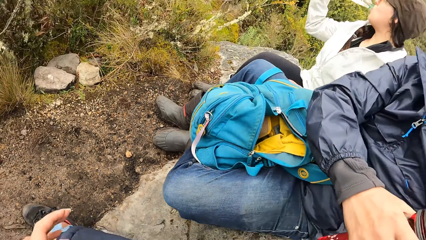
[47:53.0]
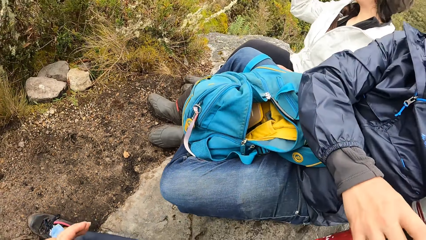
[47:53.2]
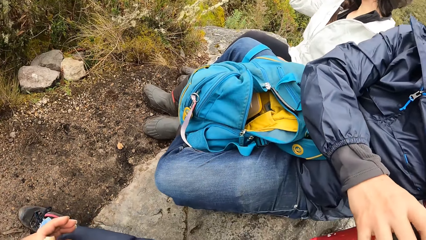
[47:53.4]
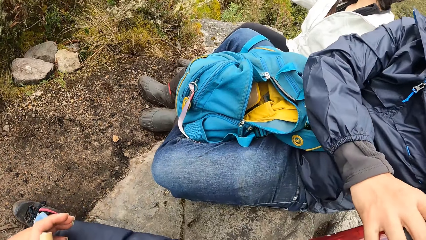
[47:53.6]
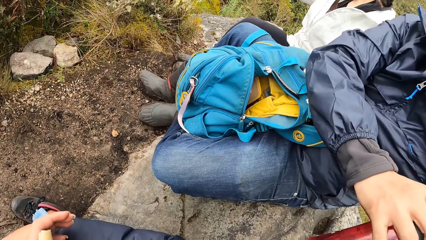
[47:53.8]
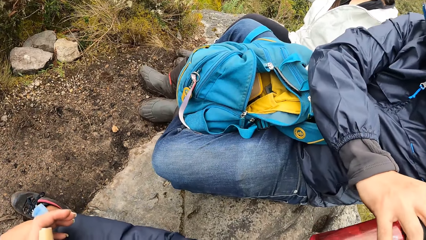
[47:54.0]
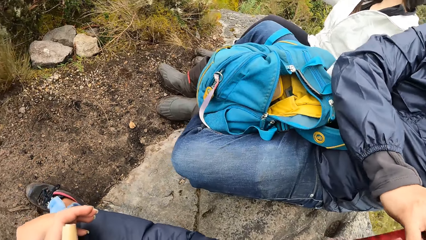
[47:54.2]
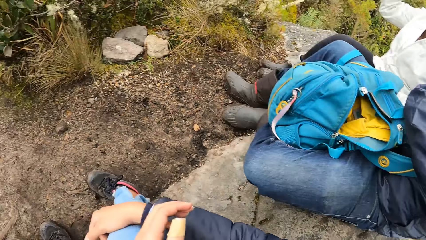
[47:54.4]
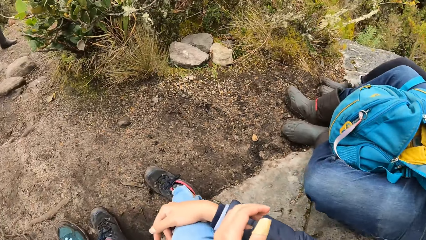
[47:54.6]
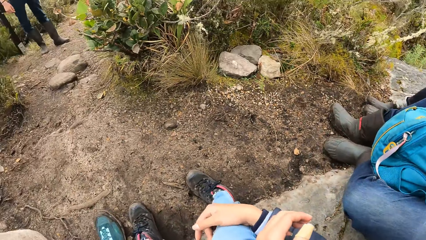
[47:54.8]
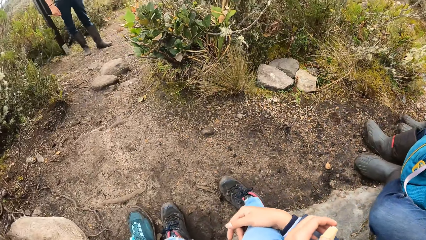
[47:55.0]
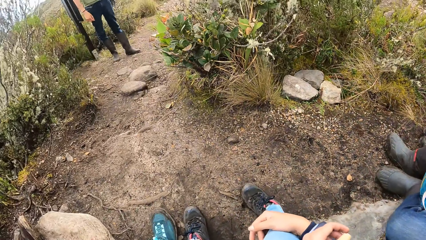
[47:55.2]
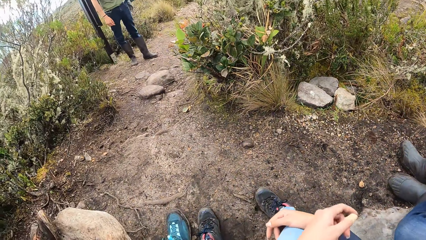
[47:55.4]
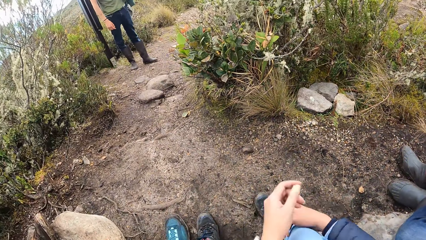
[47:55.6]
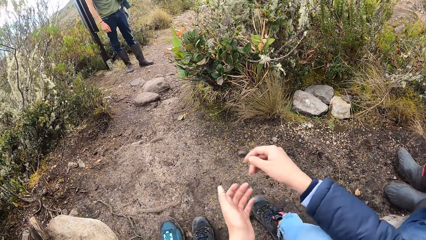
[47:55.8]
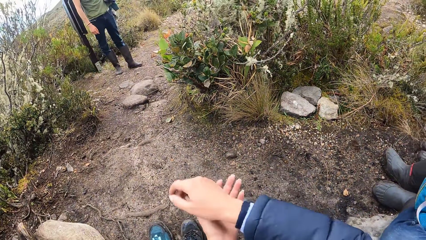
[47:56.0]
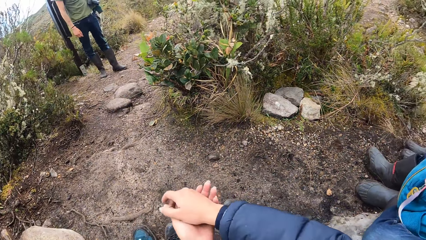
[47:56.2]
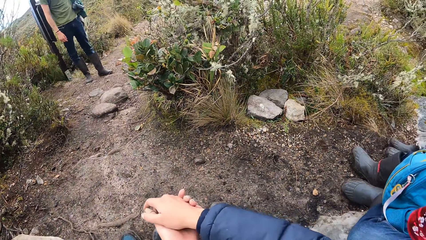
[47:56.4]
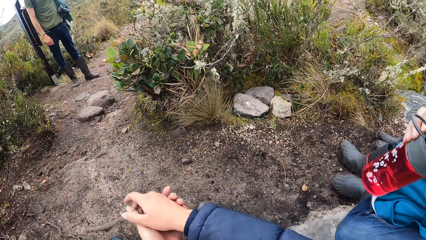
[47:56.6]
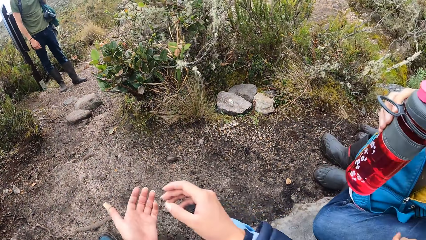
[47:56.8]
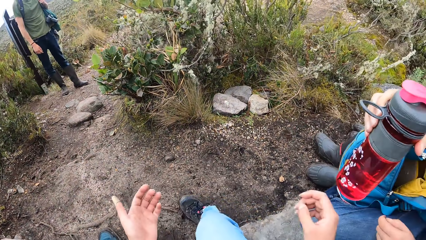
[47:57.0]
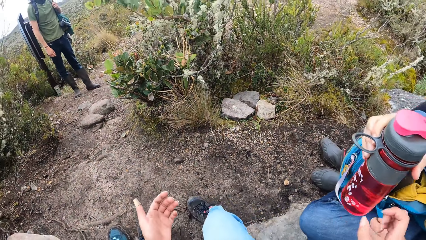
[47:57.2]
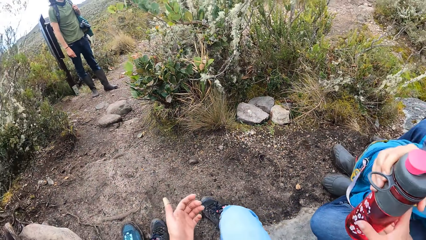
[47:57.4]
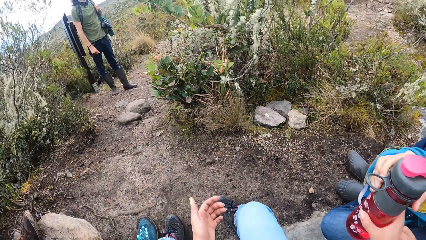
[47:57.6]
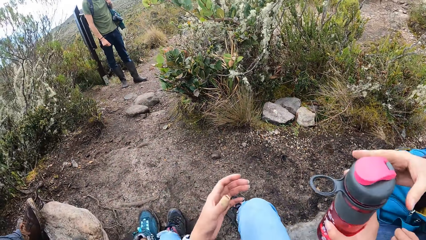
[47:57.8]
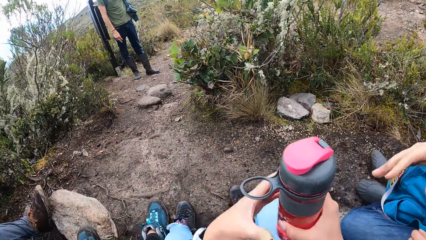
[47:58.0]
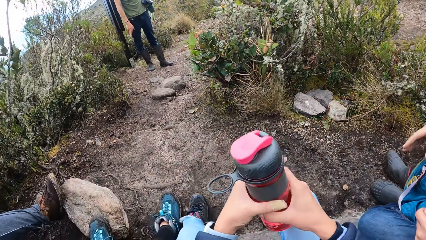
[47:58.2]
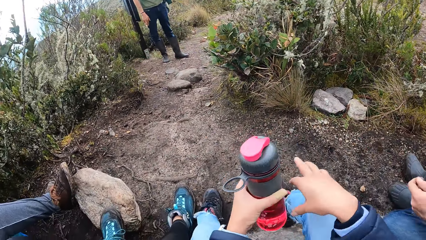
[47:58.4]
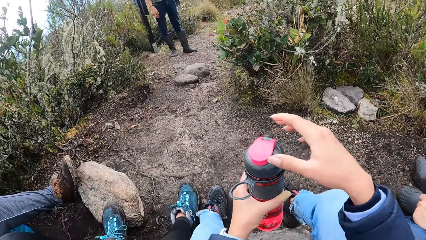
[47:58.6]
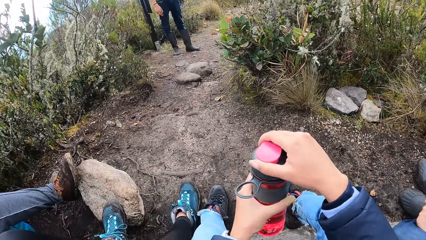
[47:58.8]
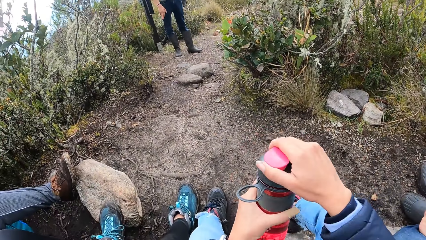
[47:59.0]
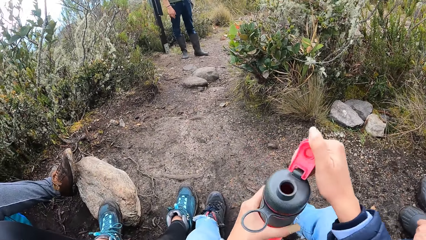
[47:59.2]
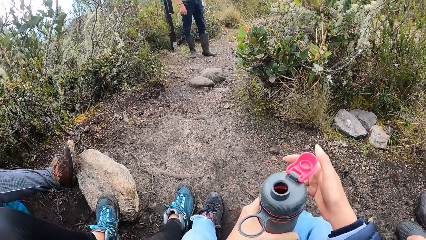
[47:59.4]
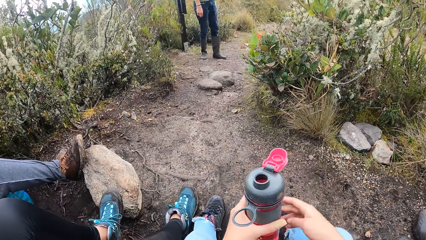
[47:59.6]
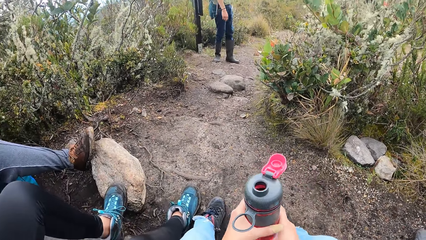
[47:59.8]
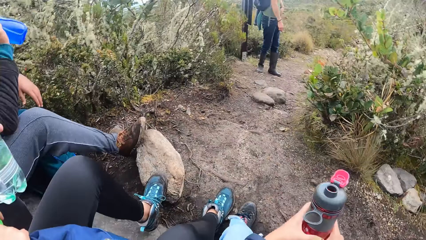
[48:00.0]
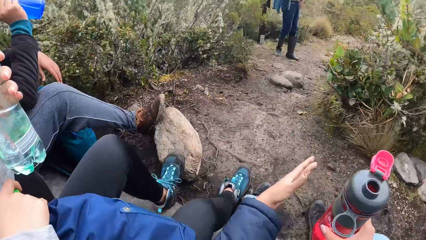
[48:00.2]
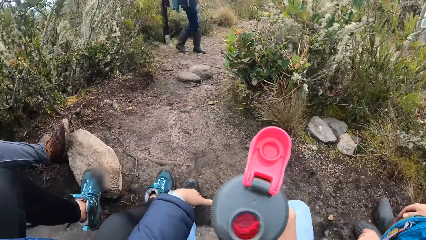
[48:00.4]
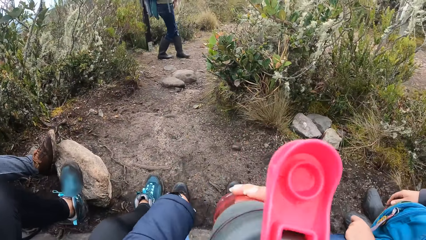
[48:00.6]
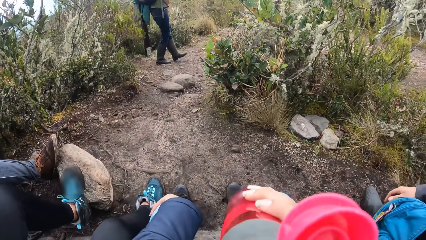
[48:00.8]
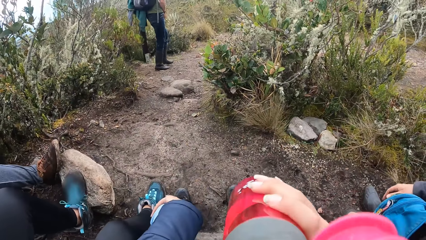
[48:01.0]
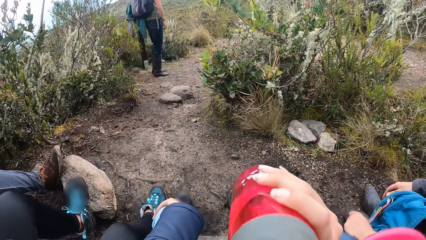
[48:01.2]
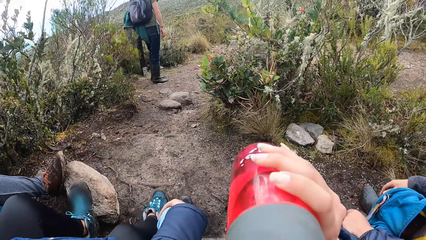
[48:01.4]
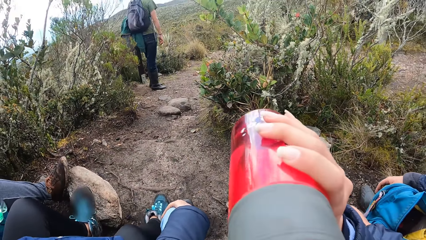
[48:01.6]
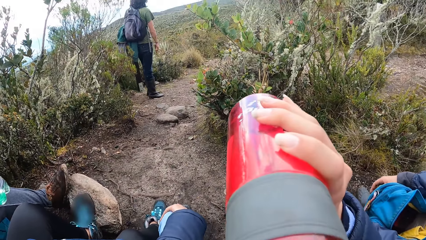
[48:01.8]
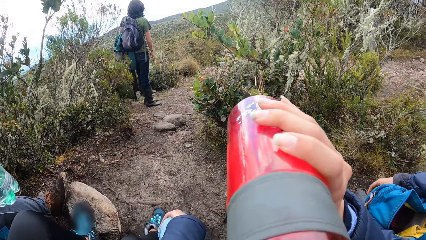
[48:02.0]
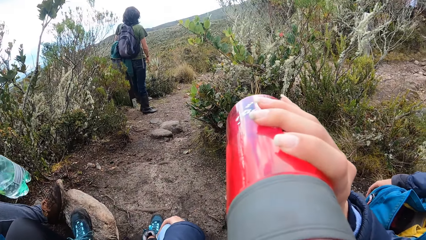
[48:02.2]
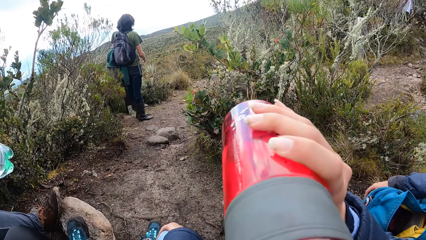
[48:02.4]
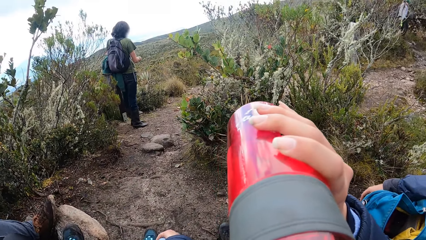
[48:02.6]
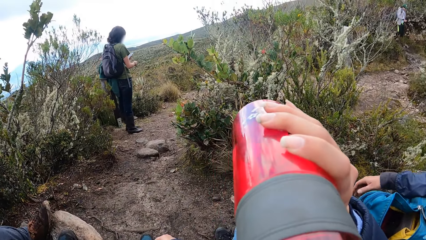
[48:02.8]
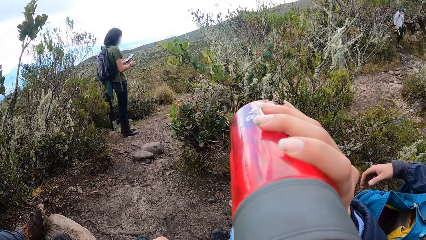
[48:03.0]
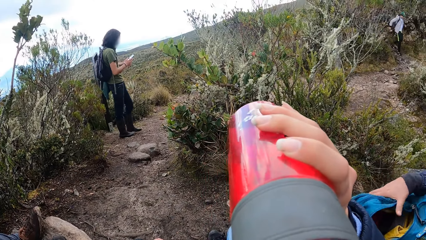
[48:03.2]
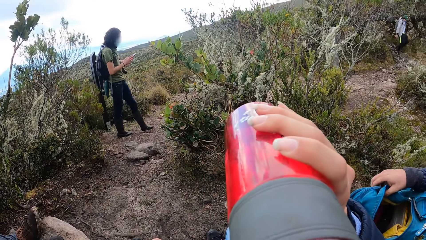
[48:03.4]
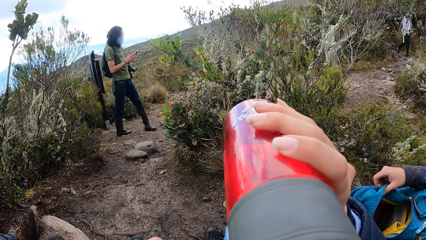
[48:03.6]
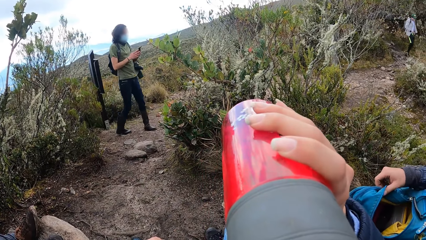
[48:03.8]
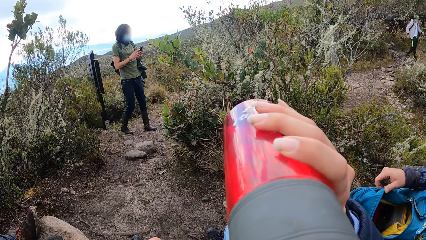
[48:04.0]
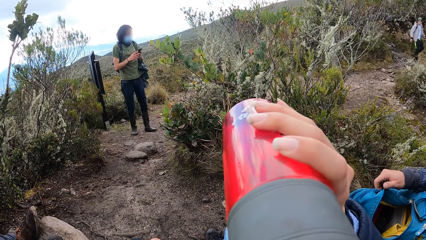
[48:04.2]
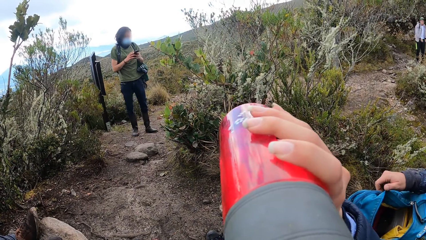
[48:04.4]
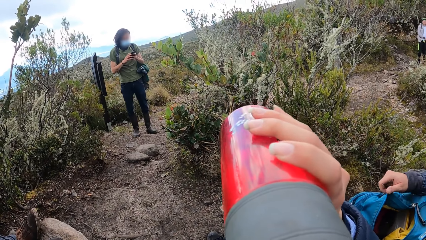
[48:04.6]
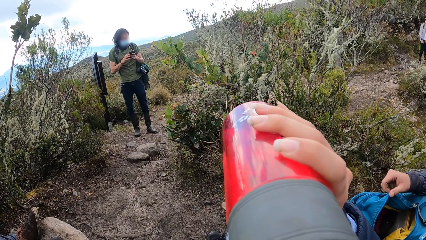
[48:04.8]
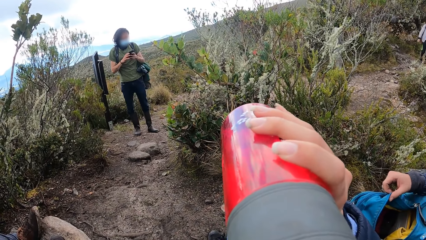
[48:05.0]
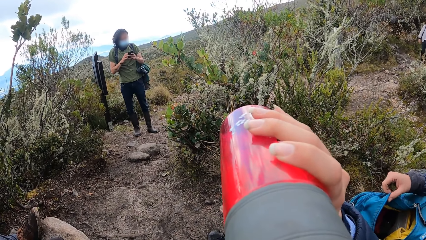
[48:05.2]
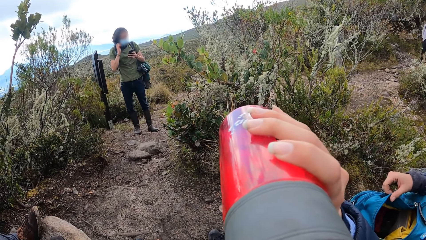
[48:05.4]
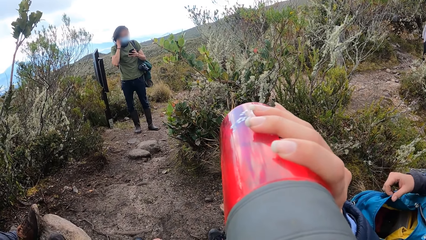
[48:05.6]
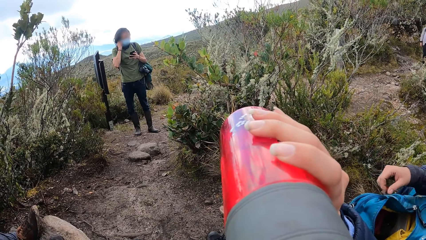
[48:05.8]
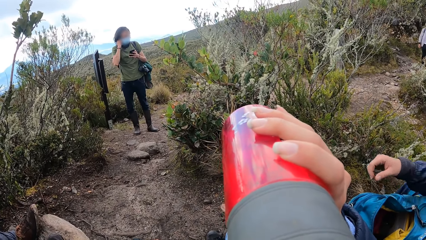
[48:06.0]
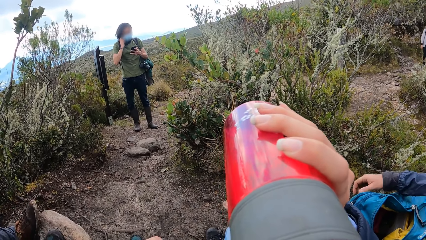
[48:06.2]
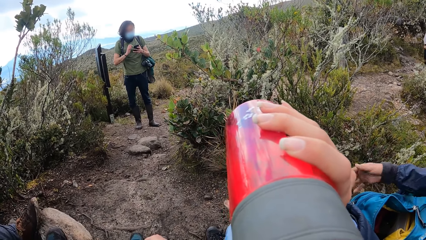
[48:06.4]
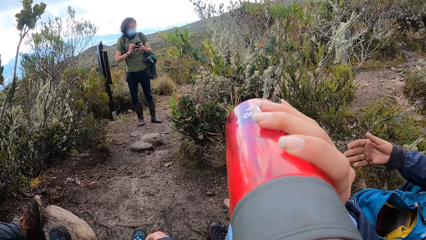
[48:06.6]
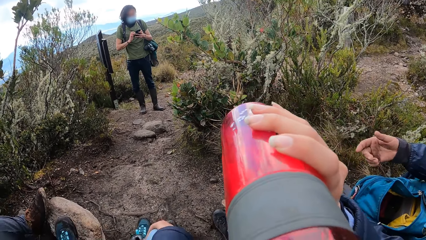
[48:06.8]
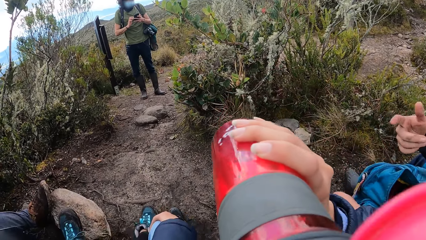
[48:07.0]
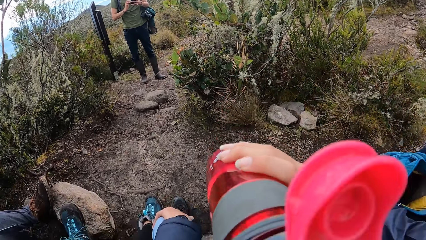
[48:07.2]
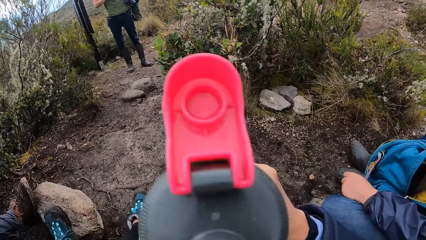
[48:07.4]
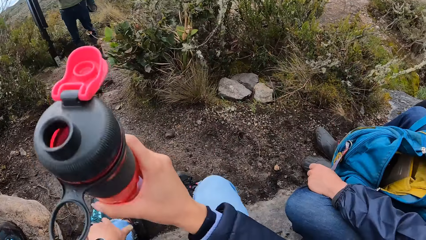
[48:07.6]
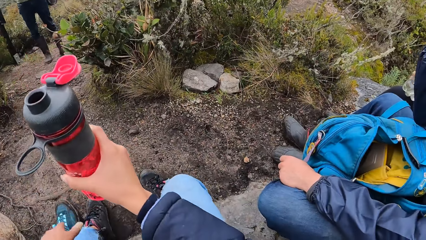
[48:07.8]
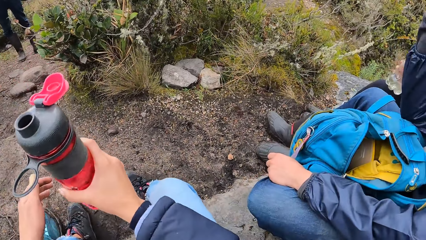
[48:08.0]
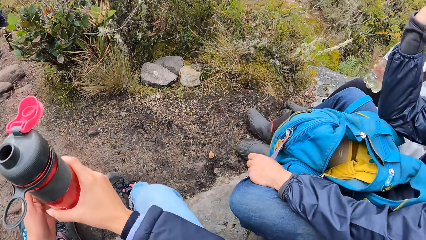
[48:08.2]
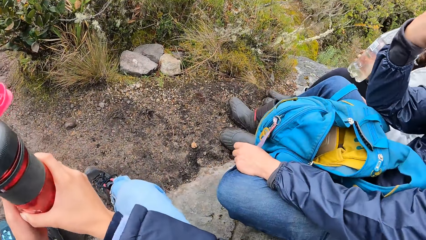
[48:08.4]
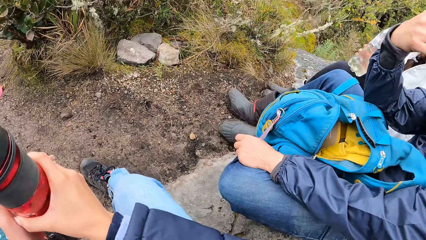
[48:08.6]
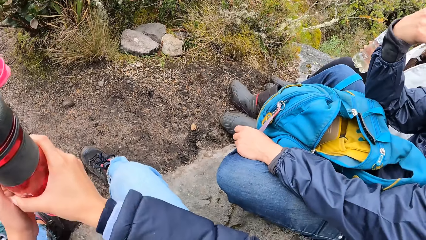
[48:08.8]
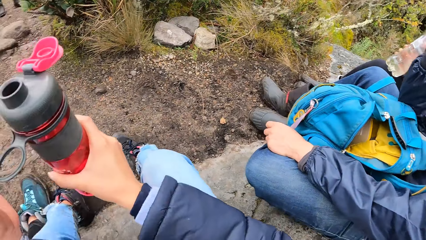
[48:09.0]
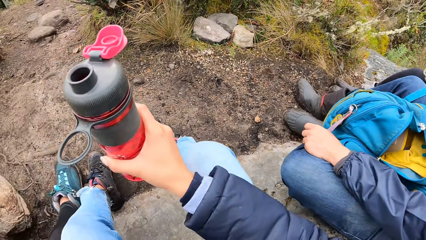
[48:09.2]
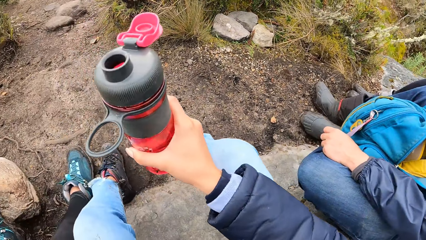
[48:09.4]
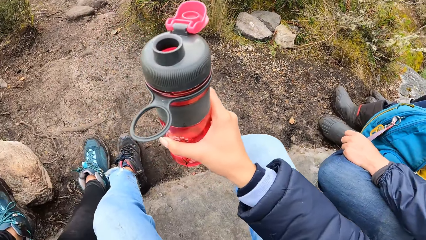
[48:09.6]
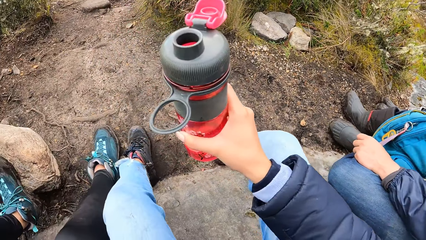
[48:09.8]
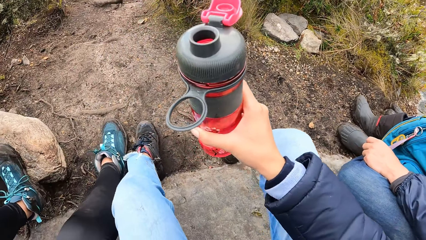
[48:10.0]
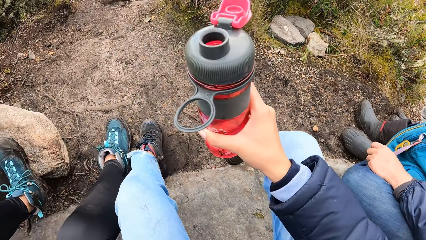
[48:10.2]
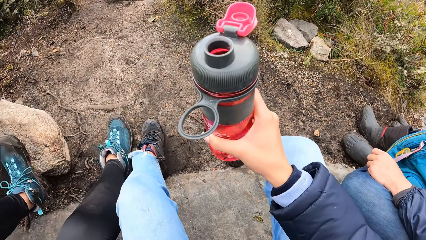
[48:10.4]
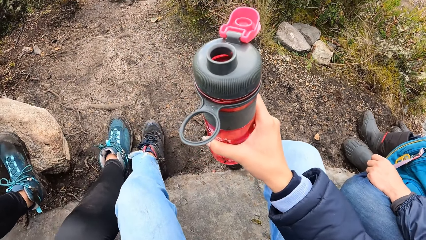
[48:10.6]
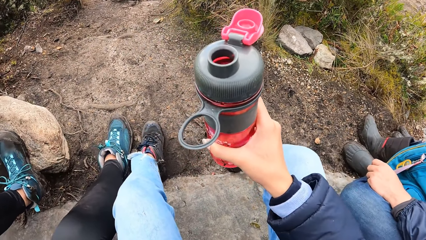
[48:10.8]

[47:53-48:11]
The camera wearer looks around. They take the water bottle from a man. They hold the bottle on the left hand. They open the water bottle. They look around. They drink water from the water bottle. They look around.
